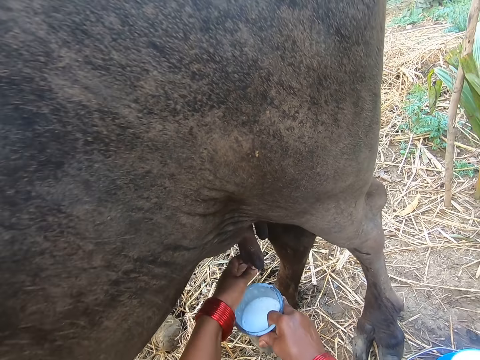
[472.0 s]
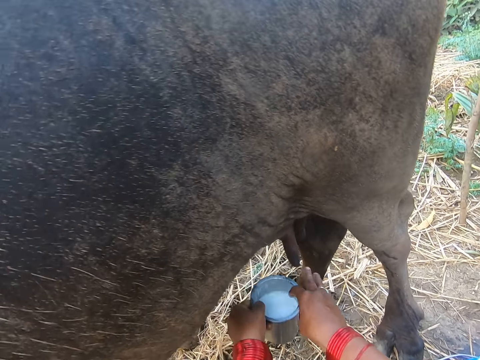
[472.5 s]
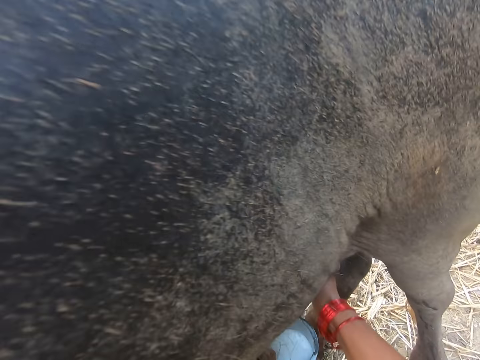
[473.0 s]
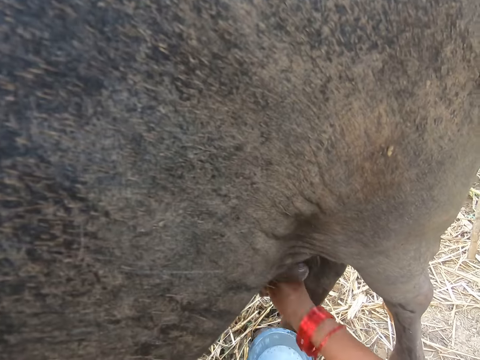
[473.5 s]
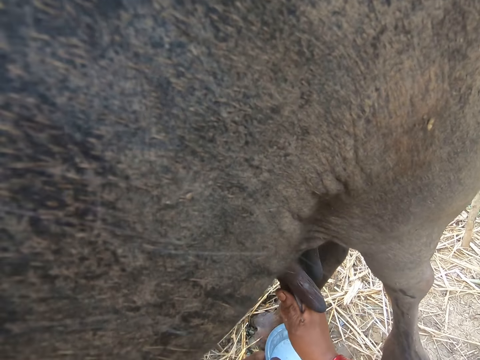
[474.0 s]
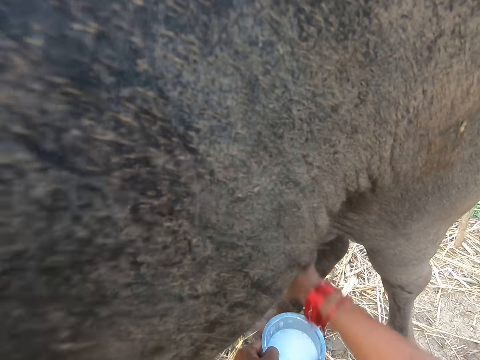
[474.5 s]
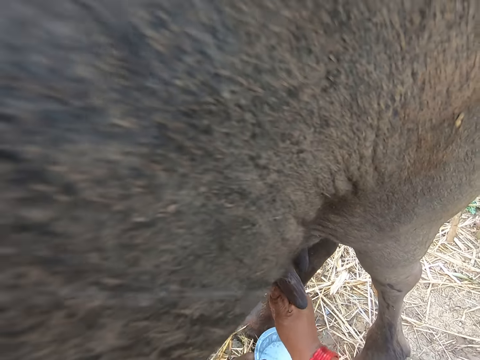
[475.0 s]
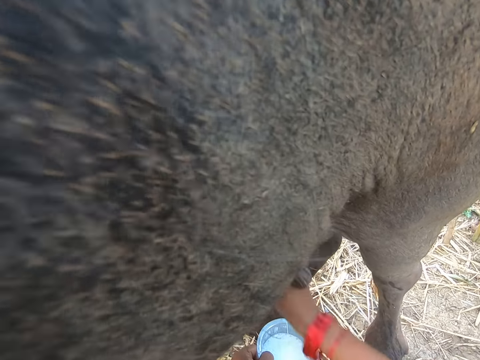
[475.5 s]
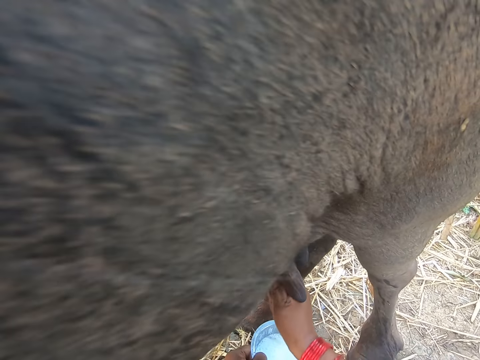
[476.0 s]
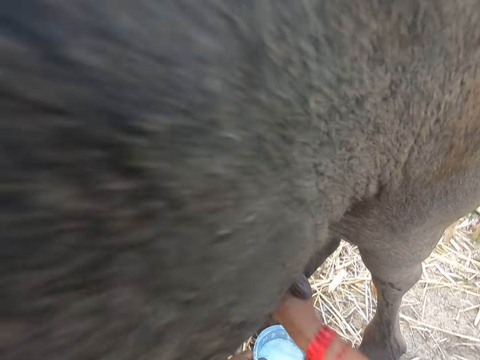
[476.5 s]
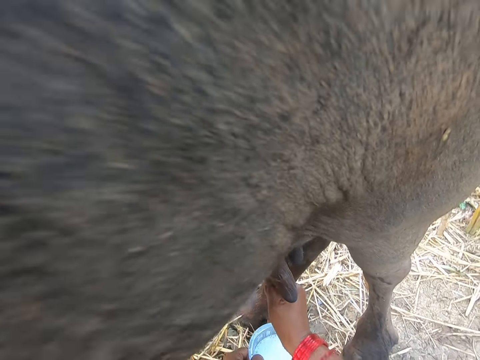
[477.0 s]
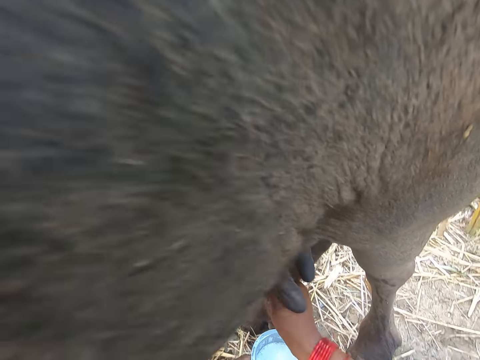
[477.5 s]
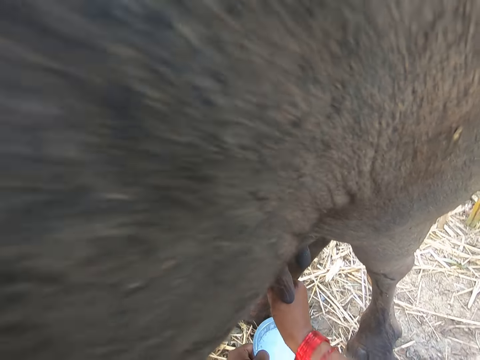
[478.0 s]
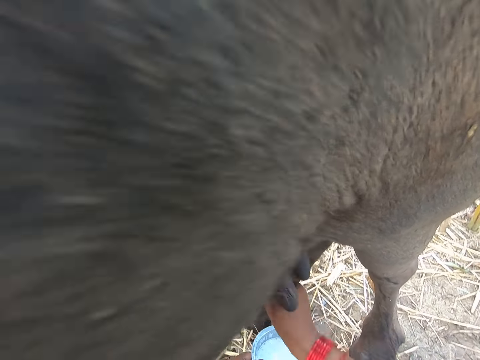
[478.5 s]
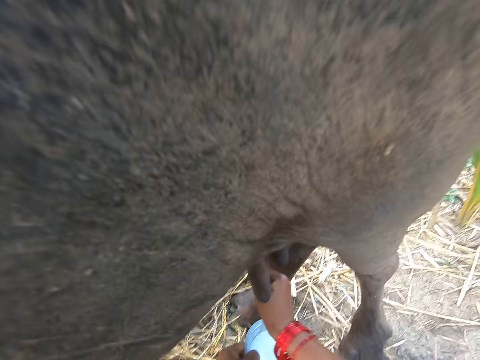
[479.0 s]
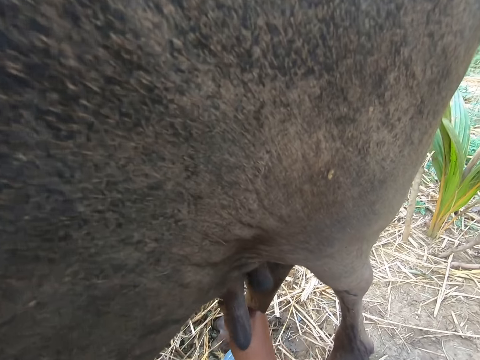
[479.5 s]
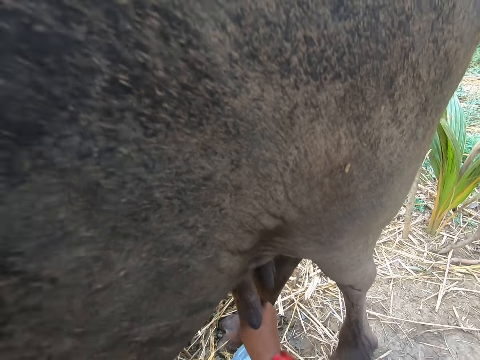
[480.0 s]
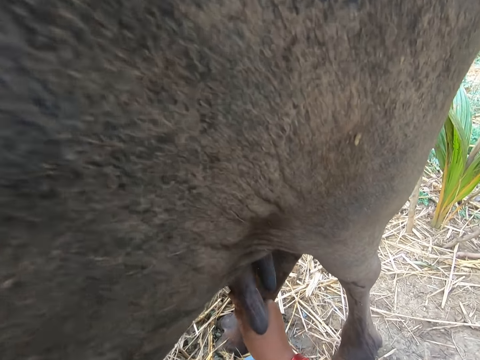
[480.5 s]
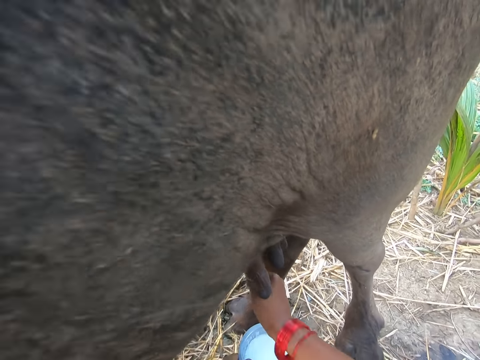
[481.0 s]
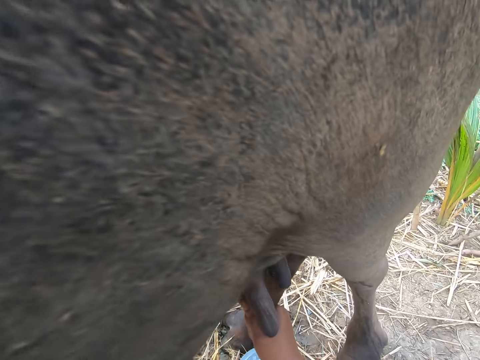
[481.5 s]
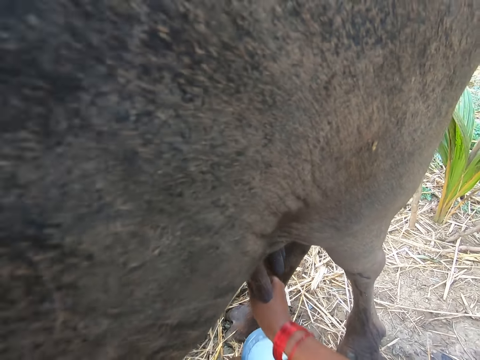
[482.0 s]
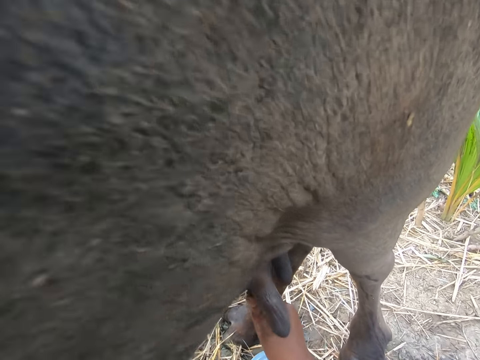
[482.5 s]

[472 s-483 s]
The camera wearer passes the cup from her right hand to her left hand. She milks the cow.

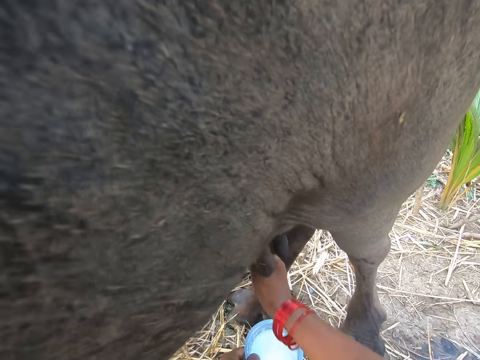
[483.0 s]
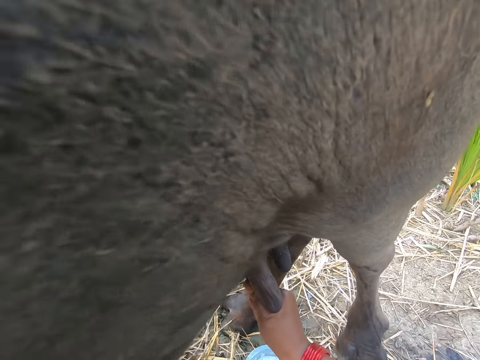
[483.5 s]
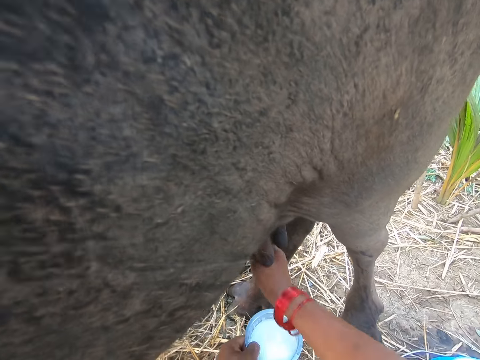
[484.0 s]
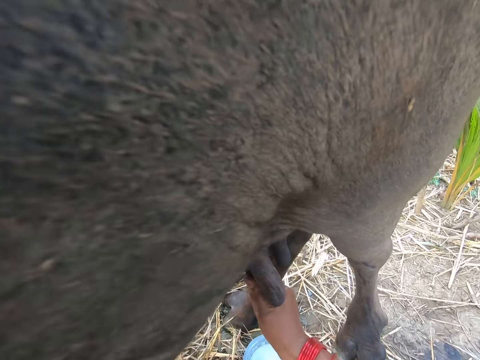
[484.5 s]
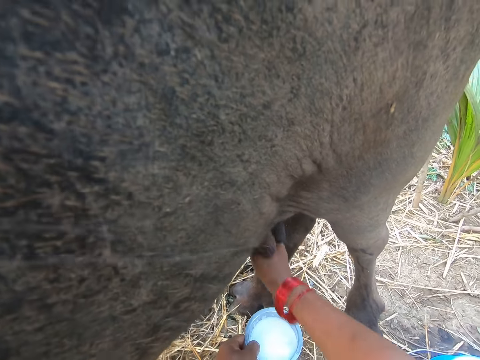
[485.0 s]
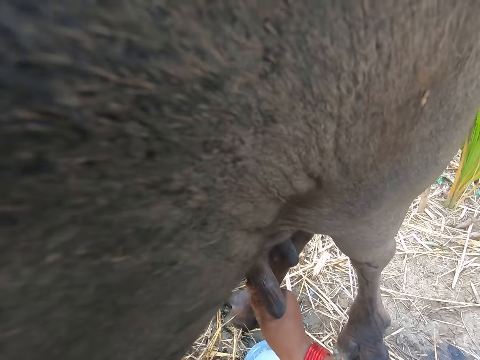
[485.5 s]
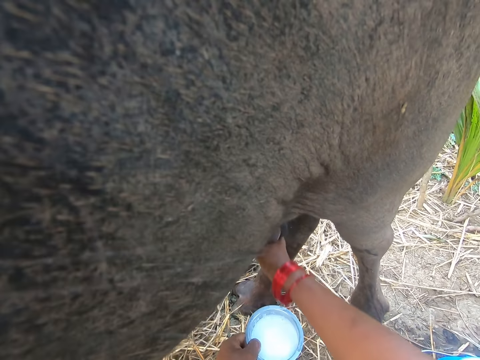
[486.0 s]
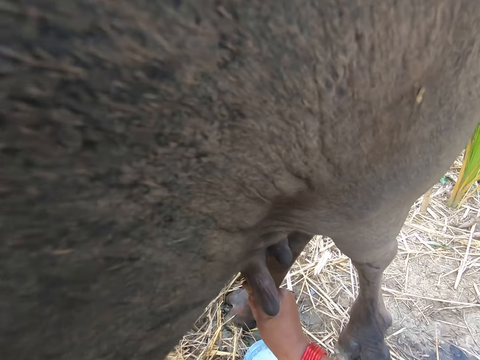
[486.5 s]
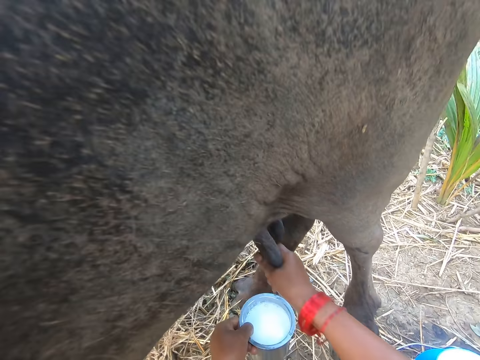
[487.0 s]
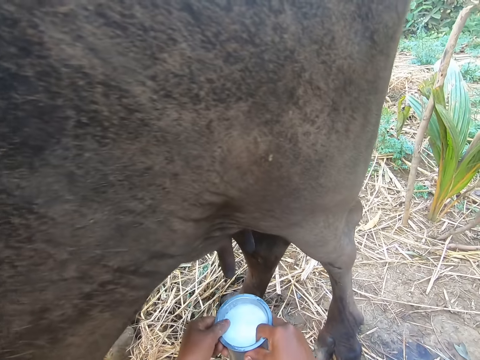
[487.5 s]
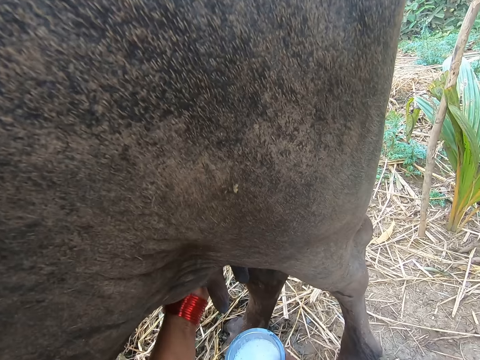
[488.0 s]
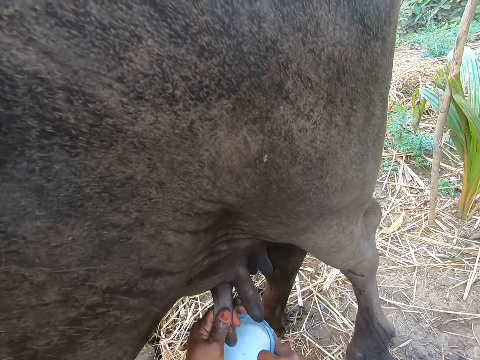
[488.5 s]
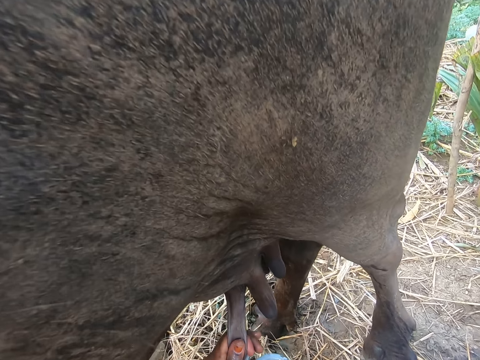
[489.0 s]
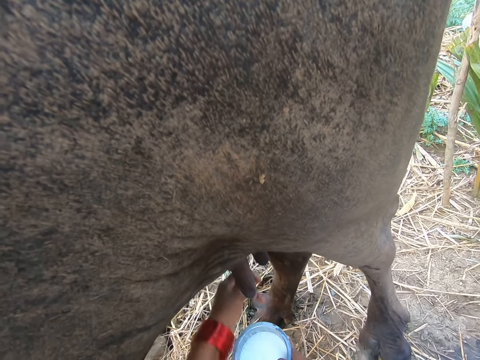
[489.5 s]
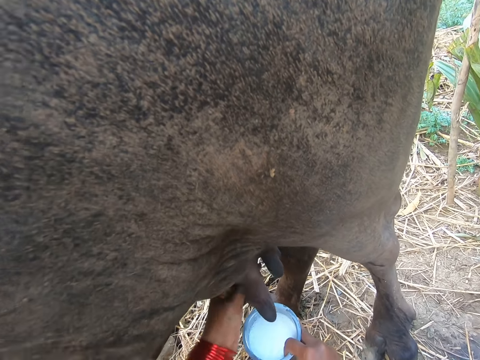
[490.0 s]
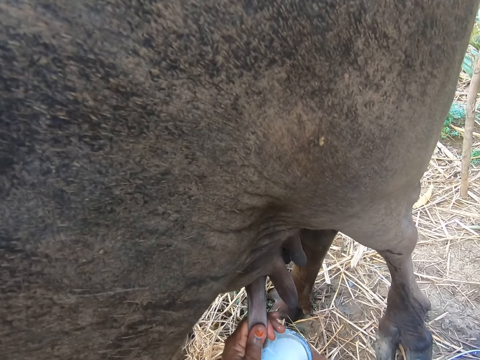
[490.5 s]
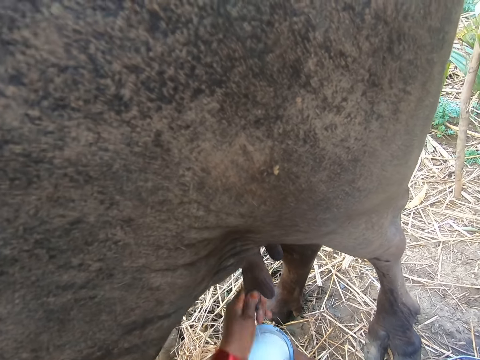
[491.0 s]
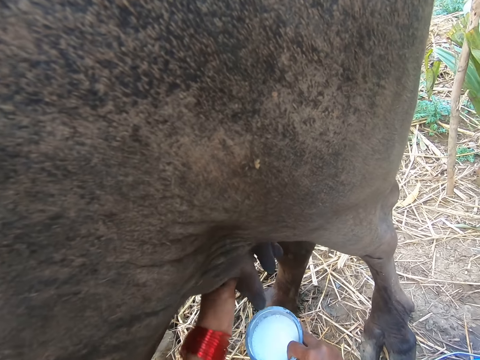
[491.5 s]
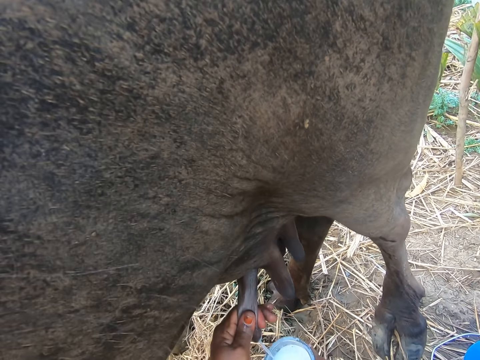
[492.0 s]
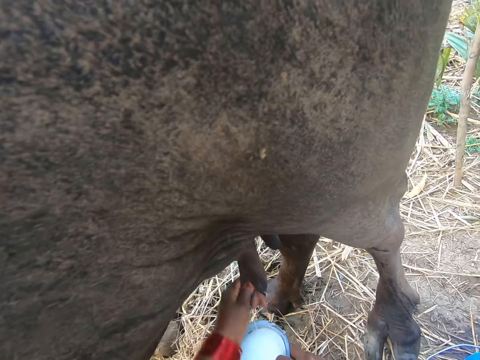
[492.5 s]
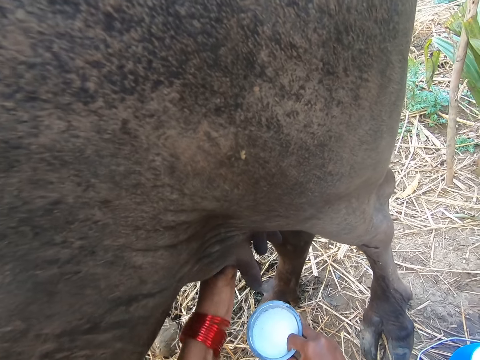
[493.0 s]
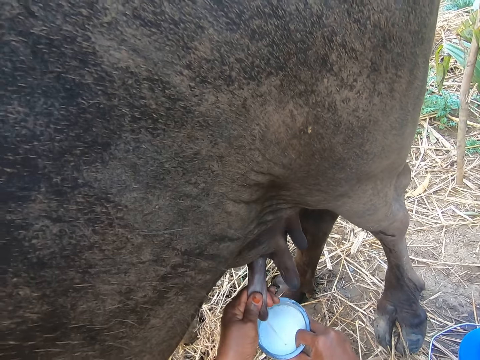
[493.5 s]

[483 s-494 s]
The camera wearer passes the cup from her left hand to her right hand. She milks the cow.

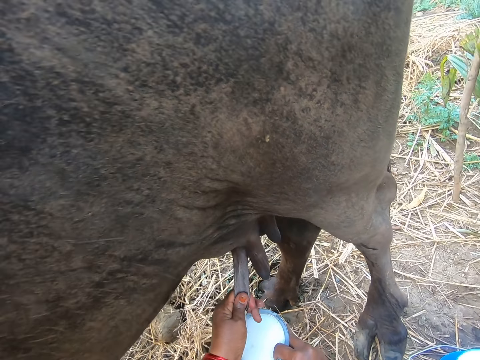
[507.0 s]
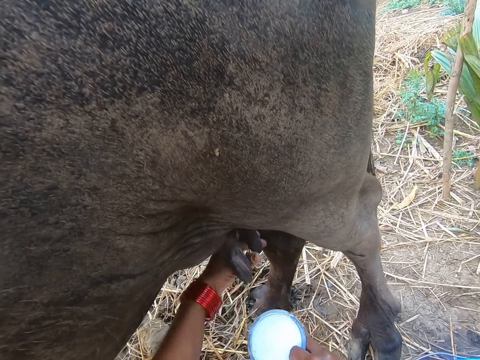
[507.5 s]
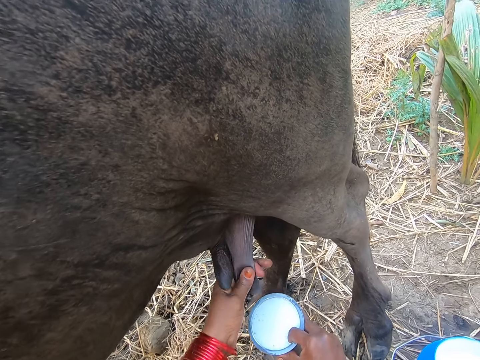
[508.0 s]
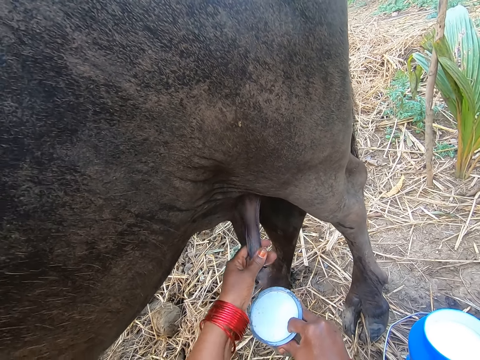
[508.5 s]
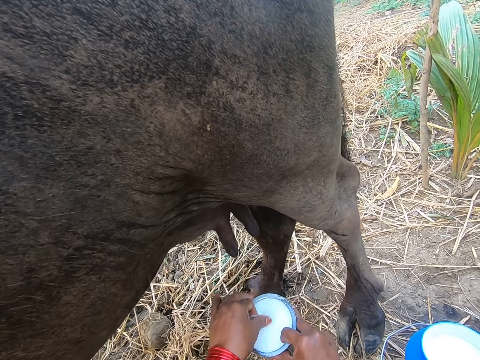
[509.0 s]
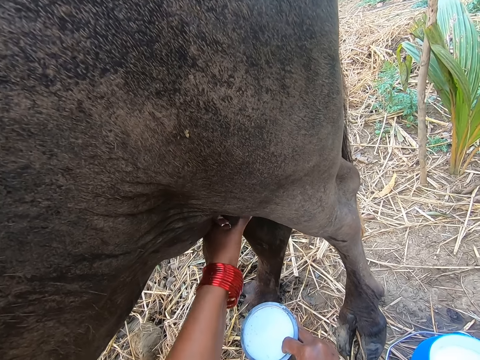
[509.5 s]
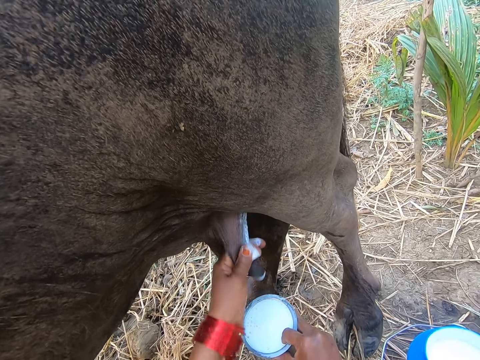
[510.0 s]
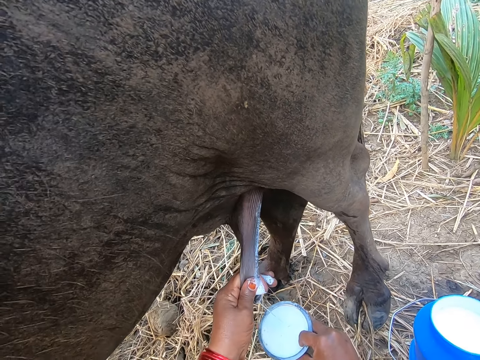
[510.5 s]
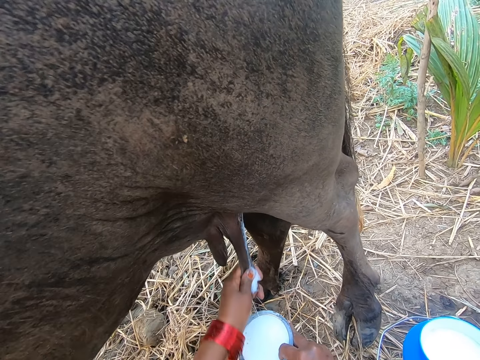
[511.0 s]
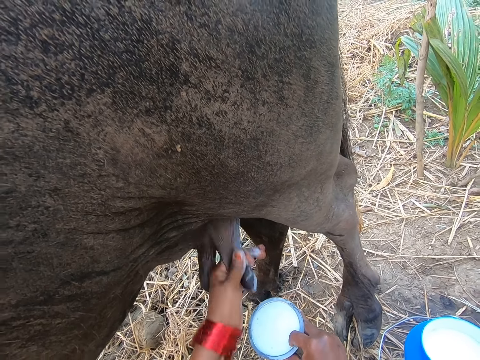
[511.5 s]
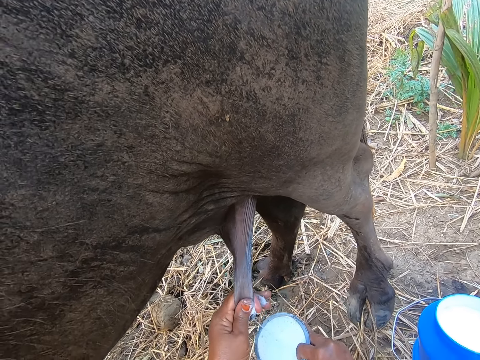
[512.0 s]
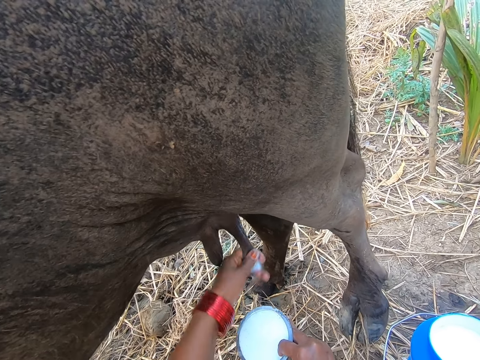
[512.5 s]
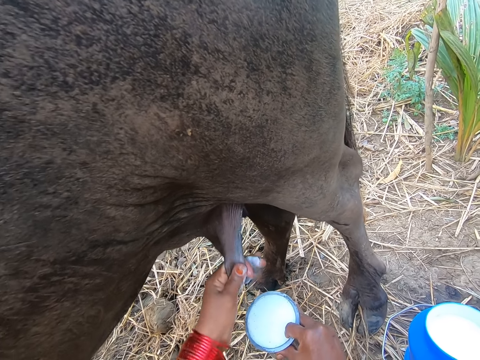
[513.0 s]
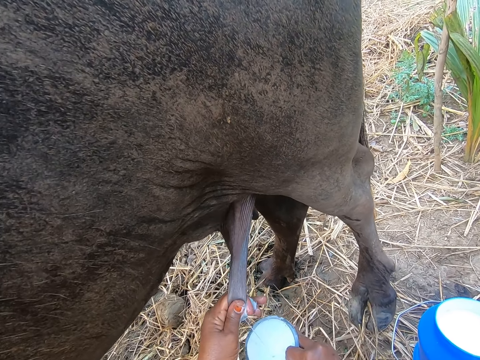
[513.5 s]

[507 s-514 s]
The camera wearer touches the milk. They remove dirt from the milk in the cup. They milk the cow.
